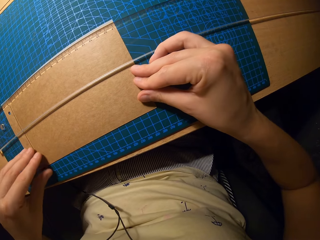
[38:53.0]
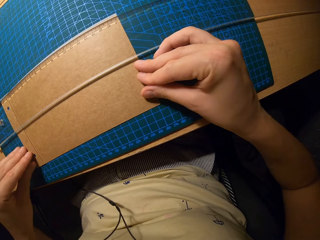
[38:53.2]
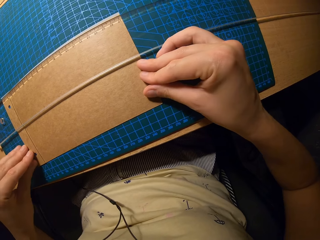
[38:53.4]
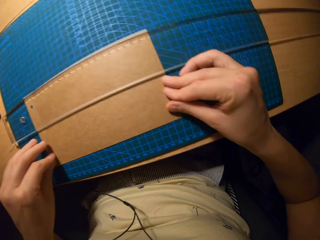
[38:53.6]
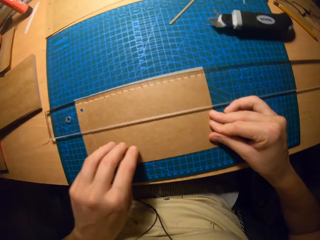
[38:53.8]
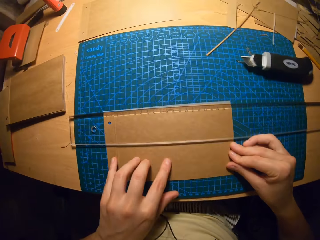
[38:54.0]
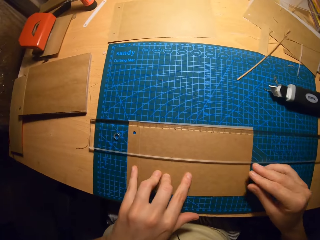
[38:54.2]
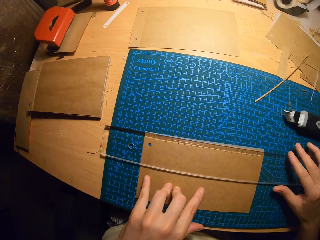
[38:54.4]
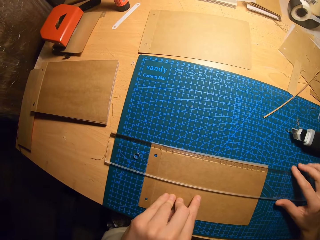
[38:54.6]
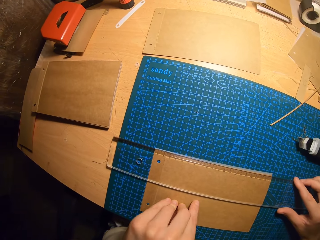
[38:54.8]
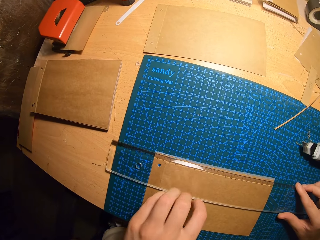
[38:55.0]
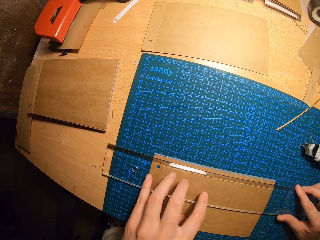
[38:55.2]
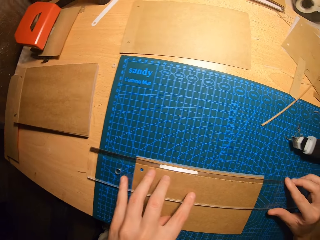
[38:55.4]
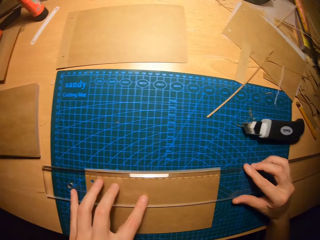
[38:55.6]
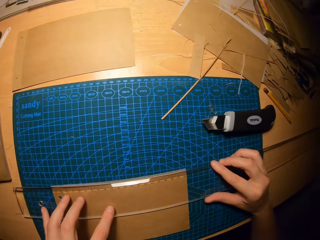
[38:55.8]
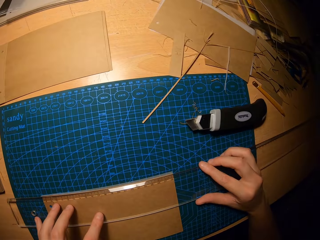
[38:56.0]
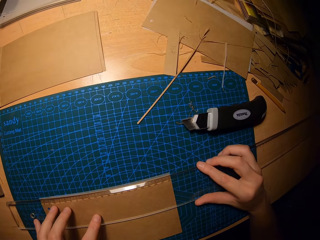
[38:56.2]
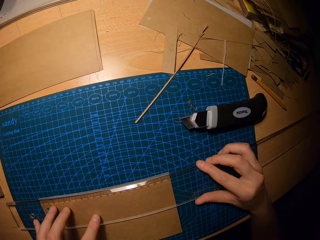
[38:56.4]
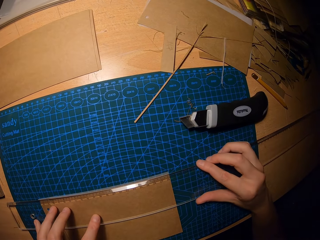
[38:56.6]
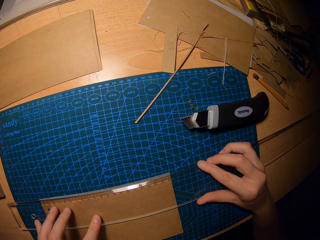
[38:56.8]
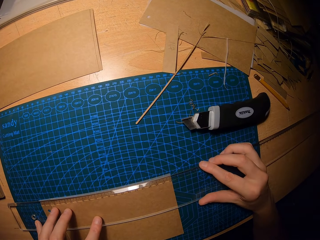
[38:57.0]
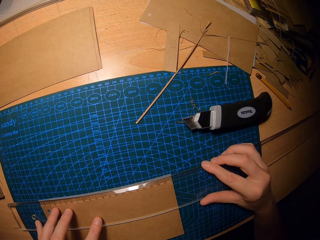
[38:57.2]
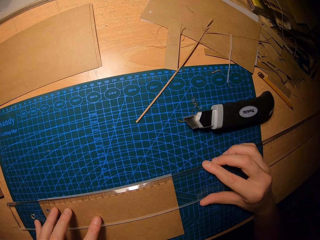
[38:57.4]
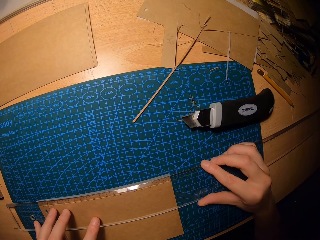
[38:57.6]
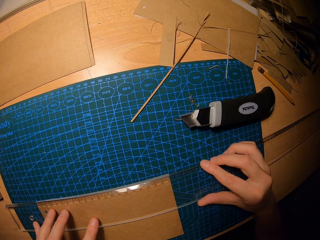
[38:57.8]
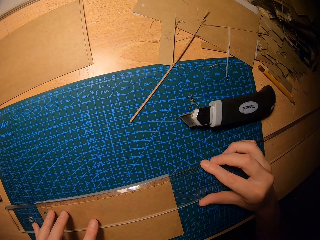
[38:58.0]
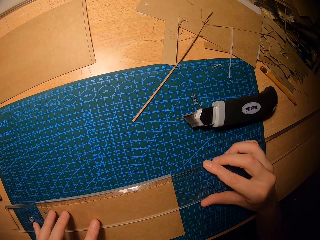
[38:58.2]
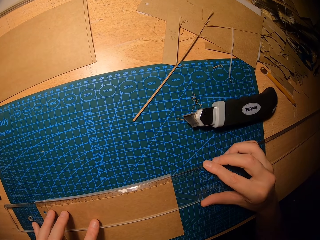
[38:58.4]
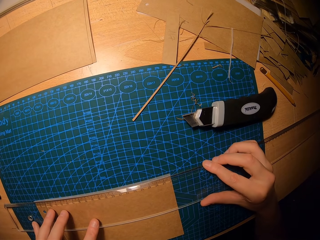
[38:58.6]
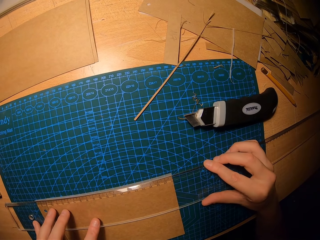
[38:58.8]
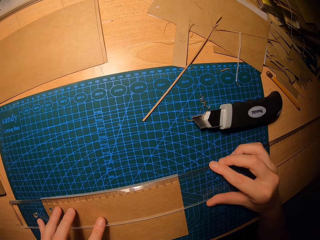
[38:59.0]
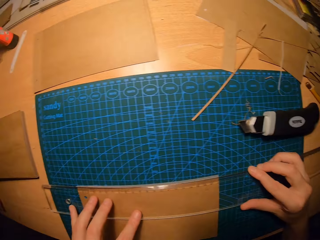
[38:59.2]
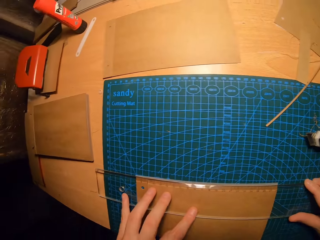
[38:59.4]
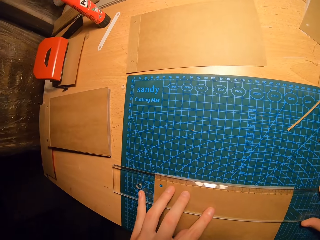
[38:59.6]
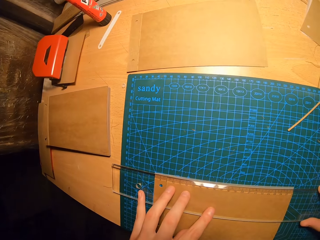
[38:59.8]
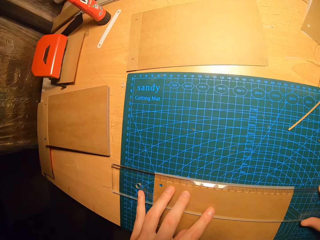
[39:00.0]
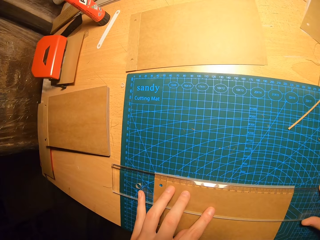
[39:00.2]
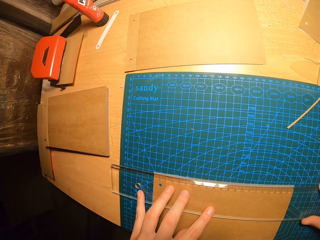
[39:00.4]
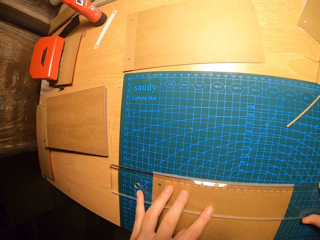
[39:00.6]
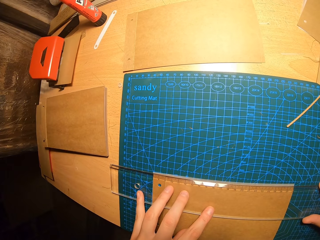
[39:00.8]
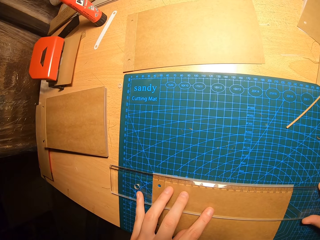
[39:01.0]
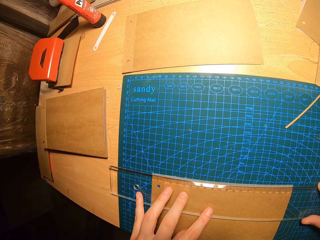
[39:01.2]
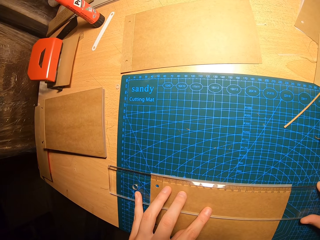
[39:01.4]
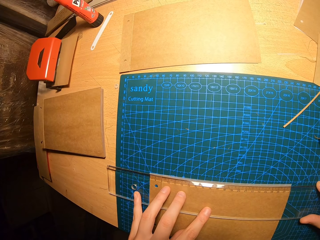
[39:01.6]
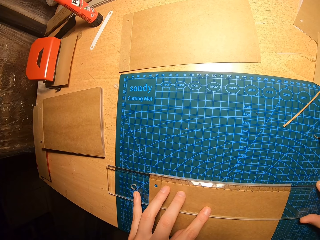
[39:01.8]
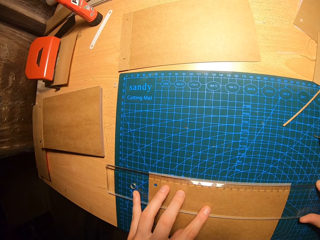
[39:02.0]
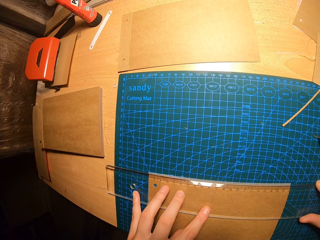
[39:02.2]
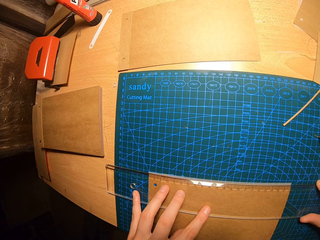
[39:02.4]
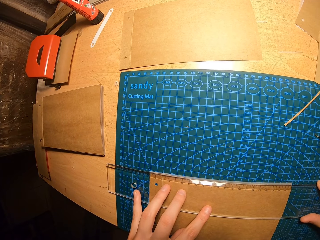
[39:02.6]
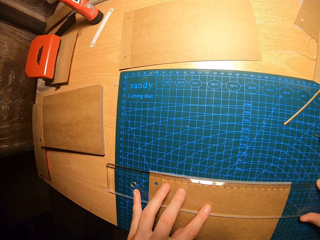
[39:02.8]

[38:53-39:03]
The camera wearer holds the ruler on the manila paper with her hands. She measures the cardboard with the ruler.

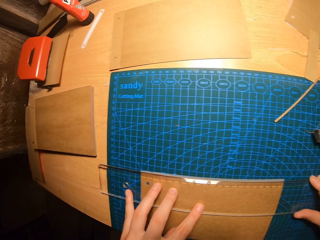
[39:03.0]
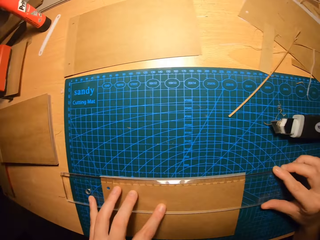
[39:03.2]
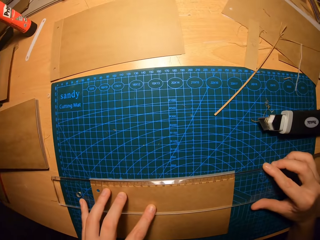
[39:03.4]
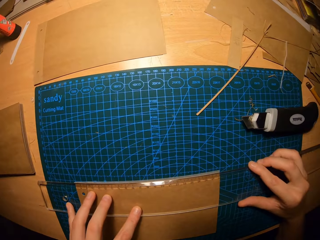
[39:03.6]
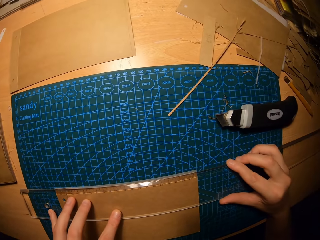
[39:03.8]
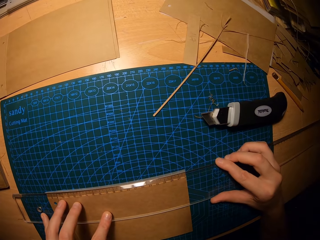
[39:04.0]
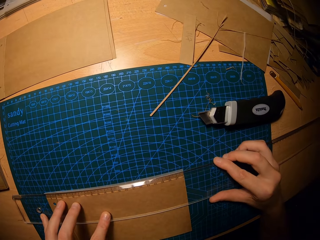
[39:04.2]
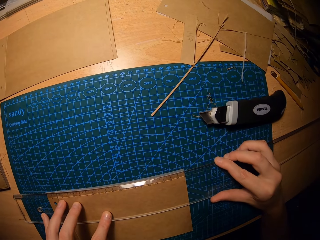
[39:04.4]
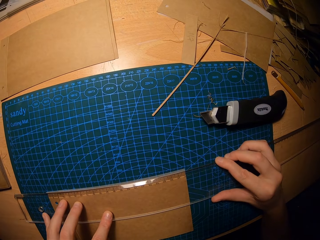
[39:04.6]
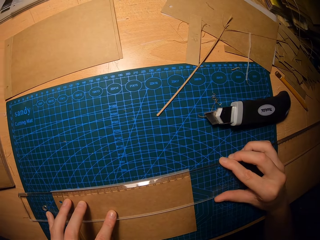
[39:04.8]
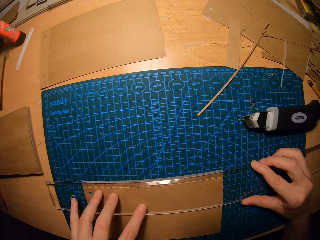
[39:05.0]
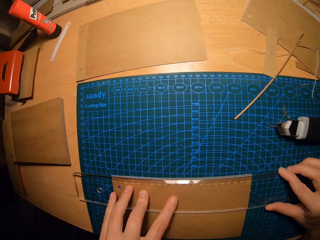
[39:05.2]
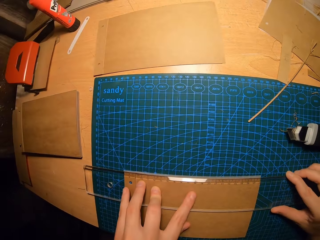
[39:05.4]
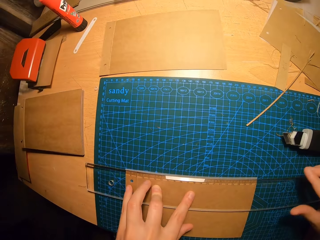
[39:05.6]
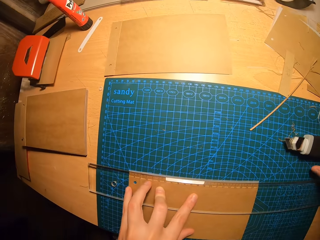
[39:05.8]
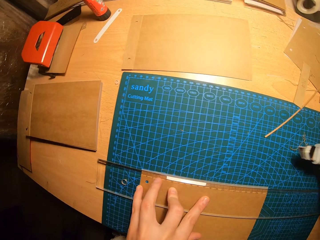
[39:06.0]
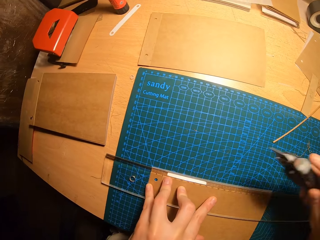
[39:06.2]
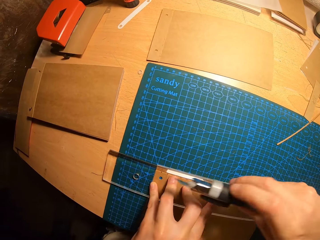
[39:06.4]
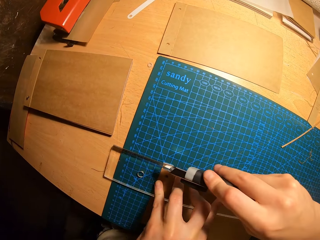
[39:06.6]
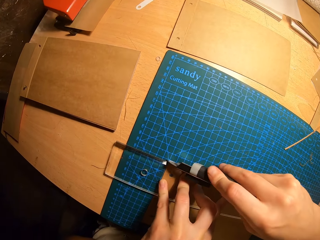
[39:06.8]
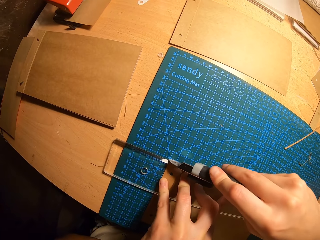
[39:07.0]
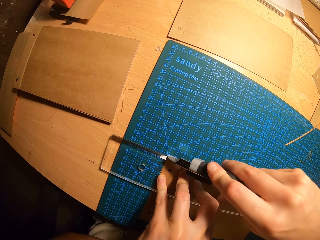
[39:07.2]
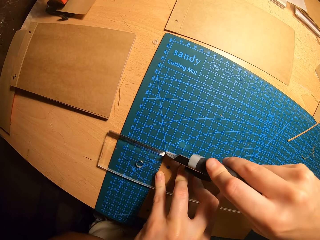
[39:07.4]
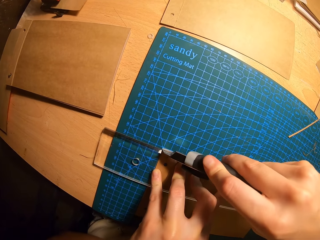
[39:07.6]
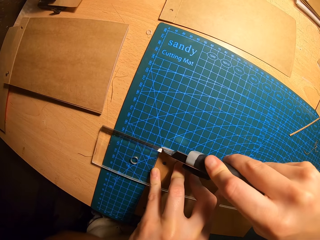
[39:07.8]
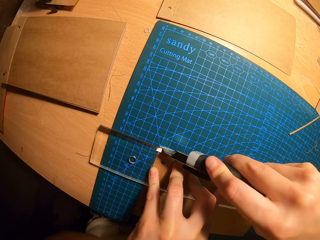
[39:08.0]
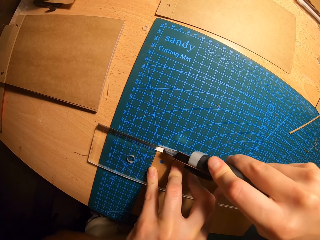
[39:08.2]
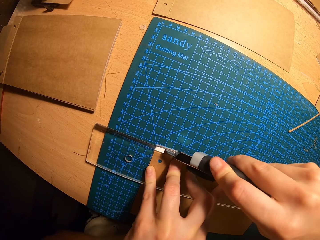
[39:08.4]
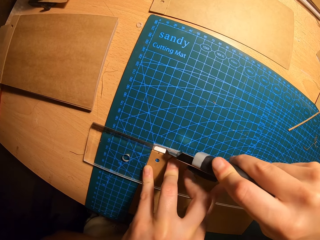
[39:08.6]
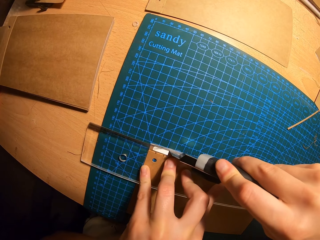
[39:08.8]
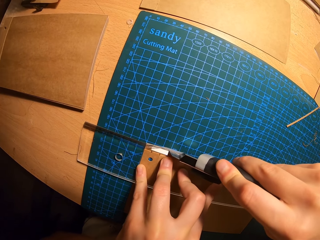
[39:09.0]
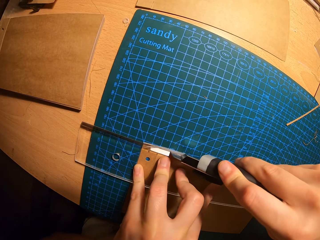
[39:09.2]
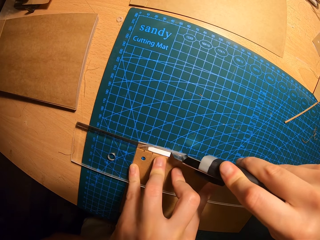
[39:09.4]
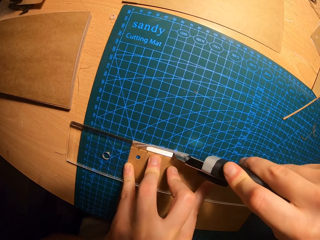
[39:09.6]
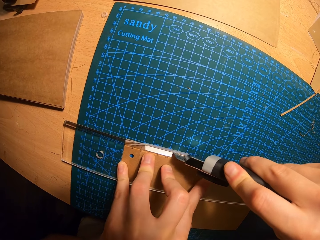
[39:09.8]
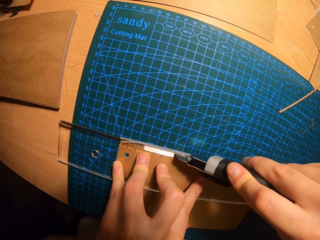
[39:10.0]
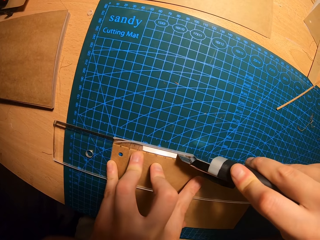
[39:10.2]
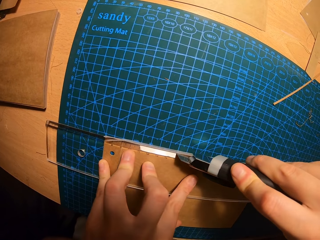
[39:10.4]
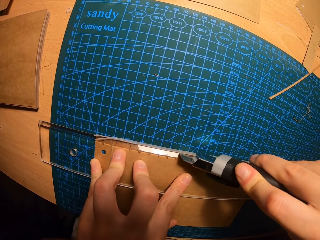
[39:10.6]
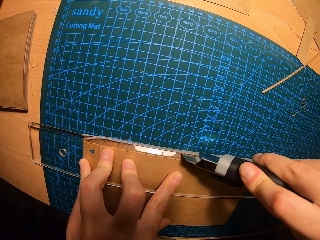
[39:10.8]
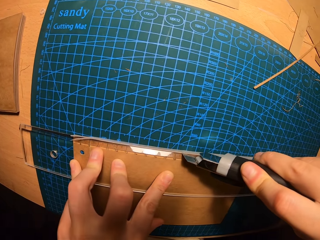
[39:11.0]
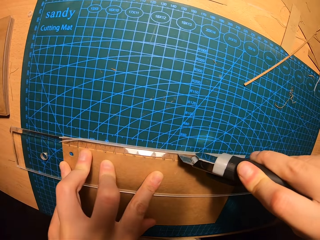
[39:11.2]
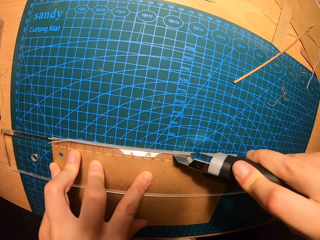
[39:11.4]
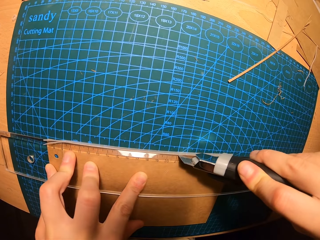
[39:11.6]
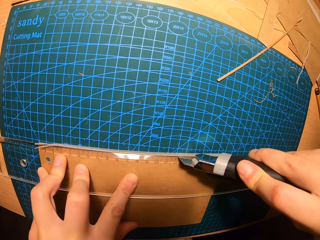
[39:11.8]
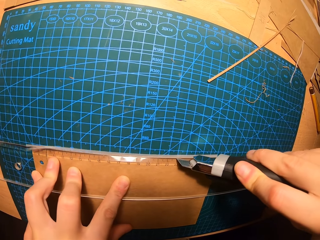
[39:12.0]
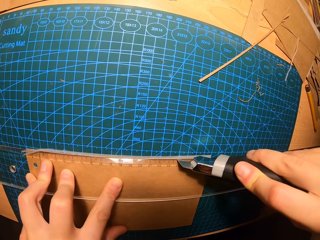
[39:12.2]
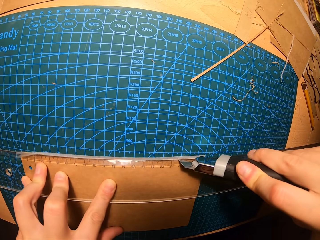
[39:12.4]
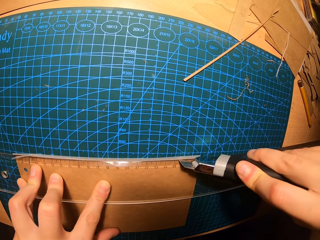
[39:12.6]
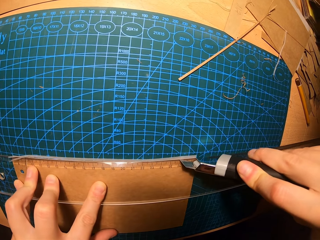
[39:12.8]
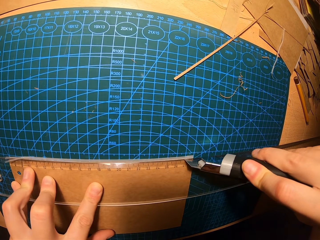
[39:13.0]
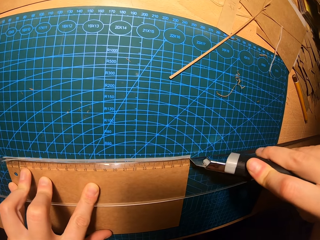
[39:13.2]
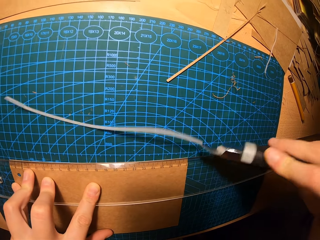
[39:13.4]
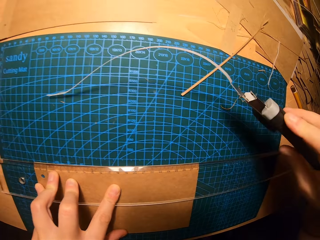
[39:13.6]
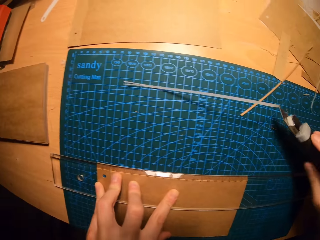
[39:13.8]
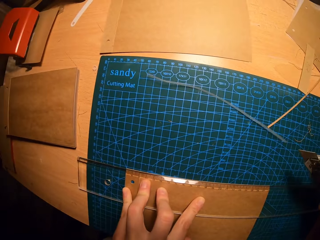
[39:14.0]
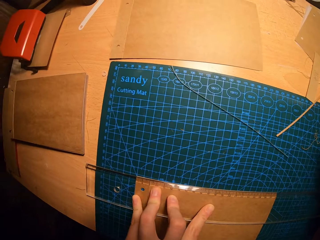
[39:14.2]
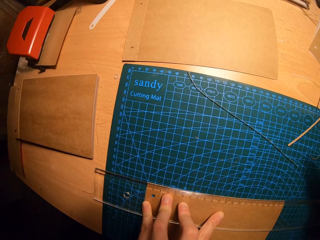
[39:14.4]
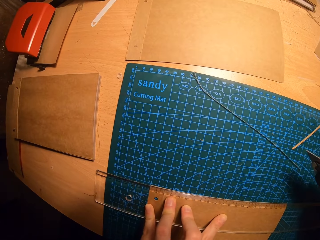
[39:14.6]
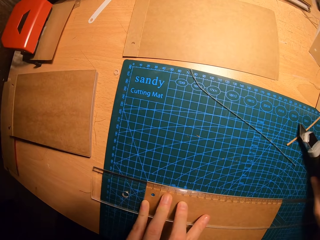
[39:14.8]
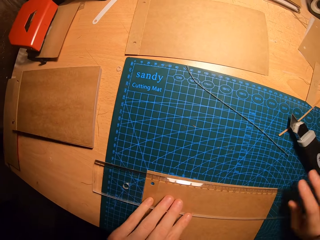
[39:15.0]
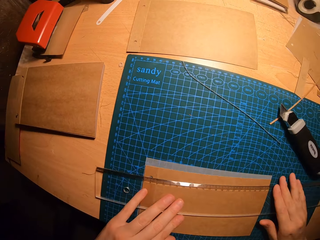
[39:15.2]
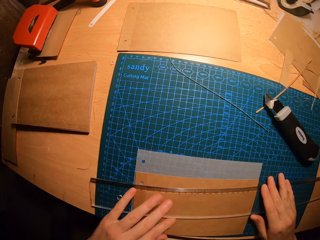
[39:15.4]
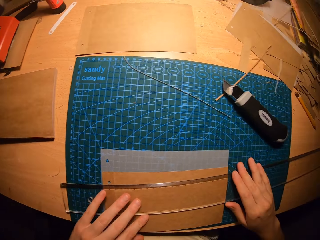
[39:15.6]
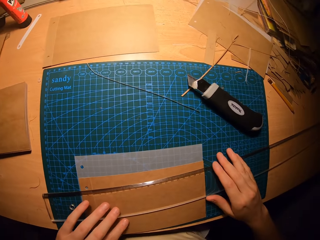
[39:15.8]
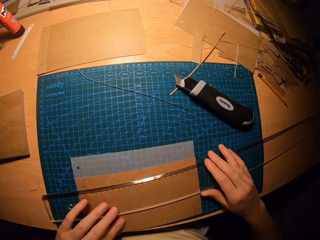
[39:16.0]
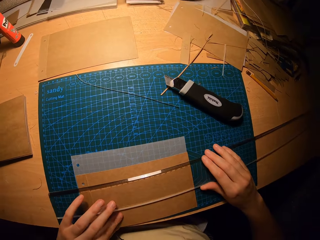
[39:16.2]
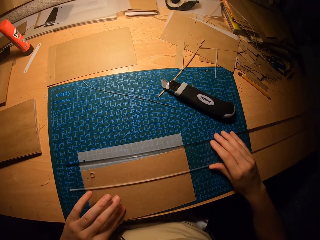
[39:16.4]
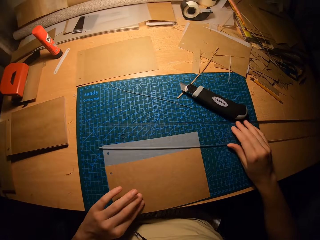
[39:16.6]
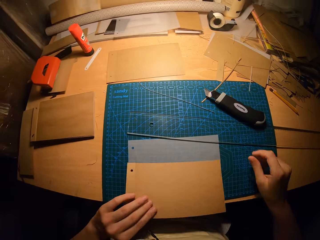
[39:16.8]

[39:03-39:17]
The camera wearer picks up the utility knife on the cutting mat with his right hand. They cut the transparent paper with the utility knife in his right hand. They drop the utility knife in his right hand on the cutting mat. They move the ruler with both hands and hold the ruler on the manila paper with her hands.
